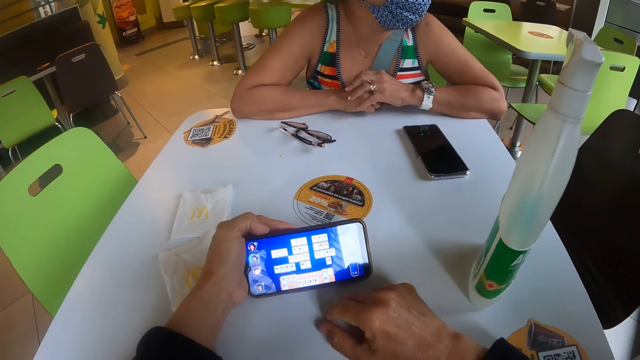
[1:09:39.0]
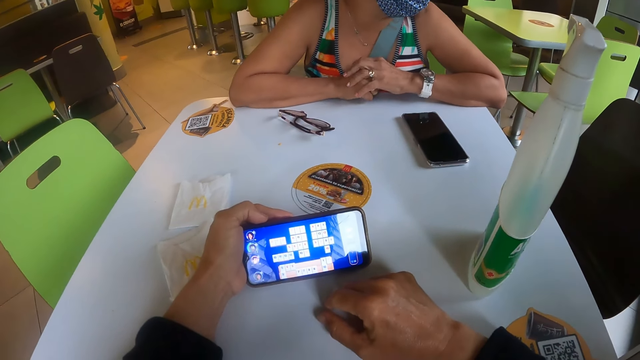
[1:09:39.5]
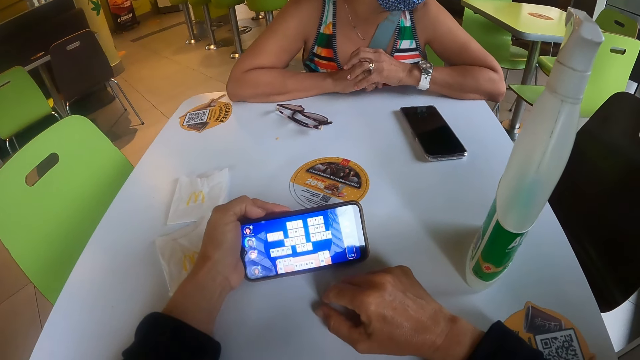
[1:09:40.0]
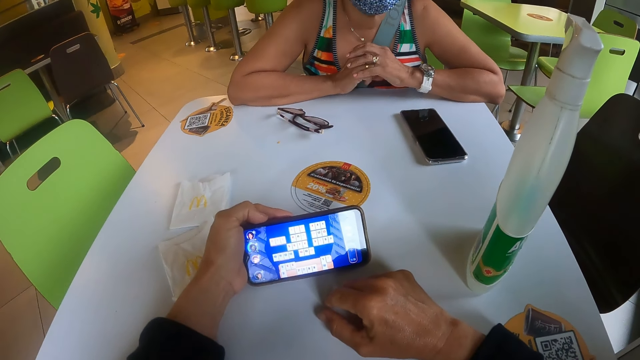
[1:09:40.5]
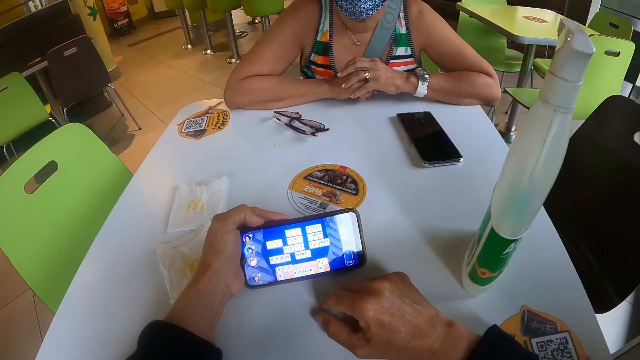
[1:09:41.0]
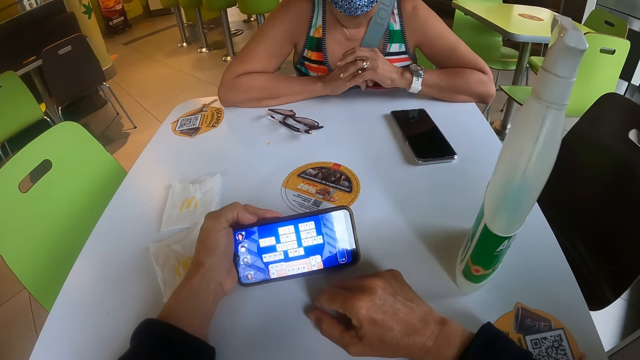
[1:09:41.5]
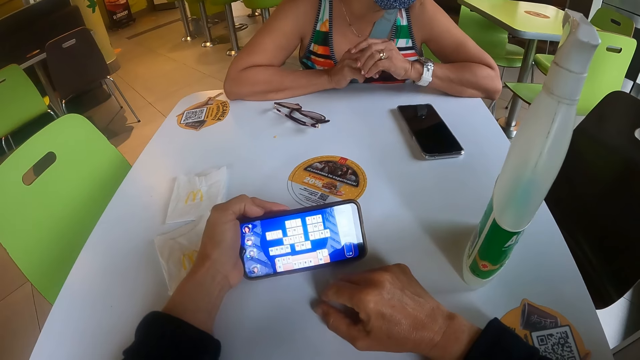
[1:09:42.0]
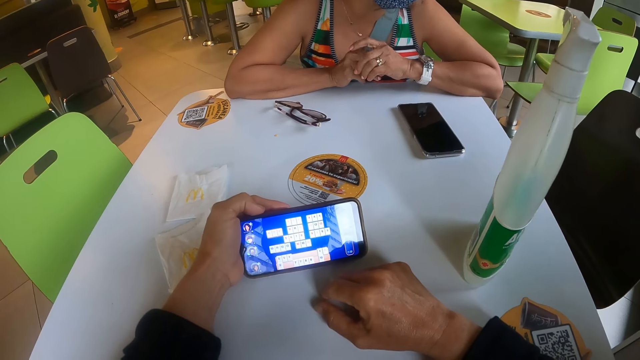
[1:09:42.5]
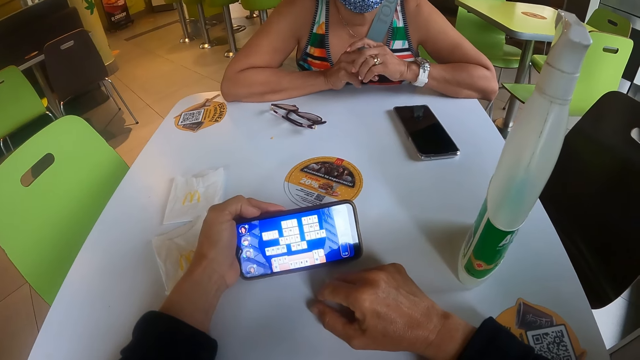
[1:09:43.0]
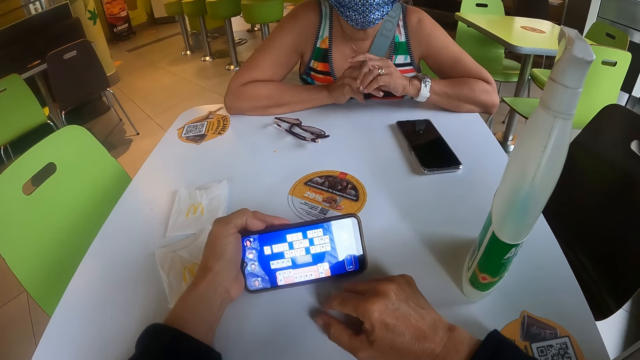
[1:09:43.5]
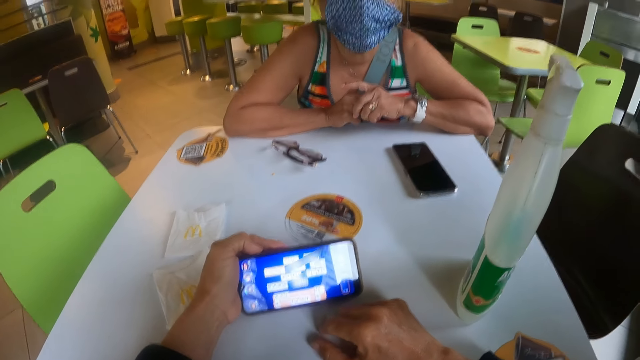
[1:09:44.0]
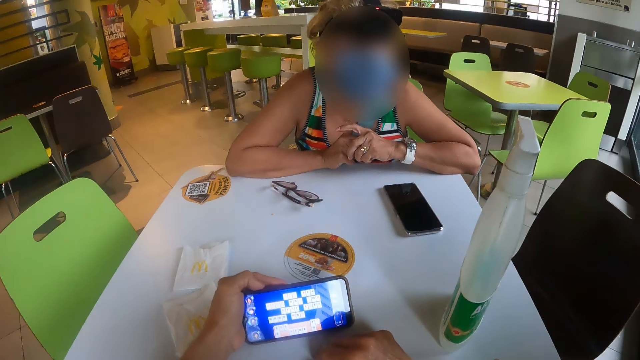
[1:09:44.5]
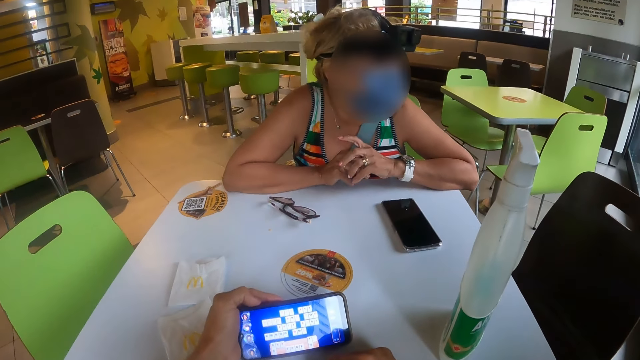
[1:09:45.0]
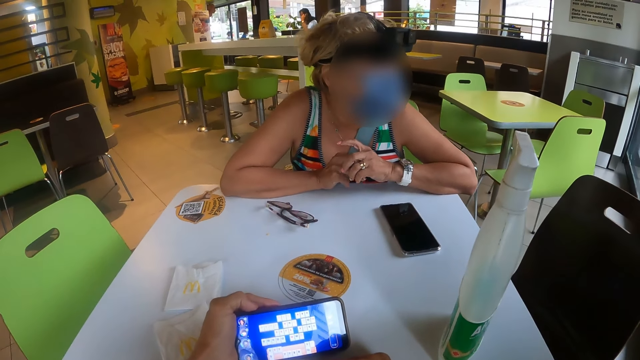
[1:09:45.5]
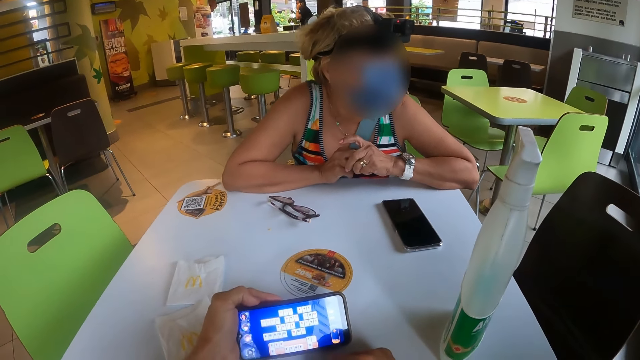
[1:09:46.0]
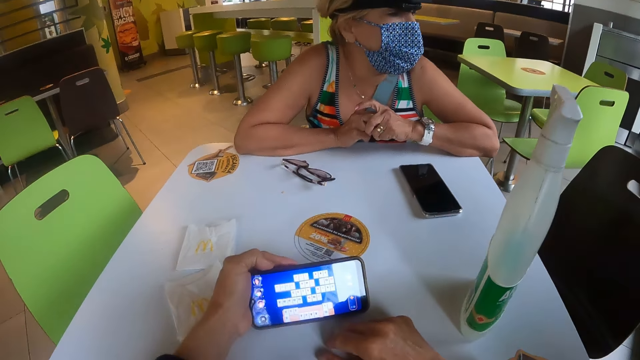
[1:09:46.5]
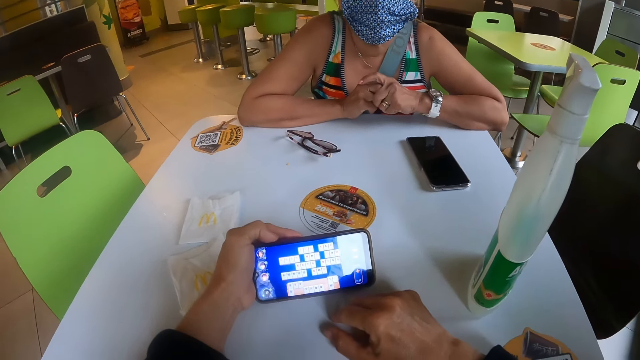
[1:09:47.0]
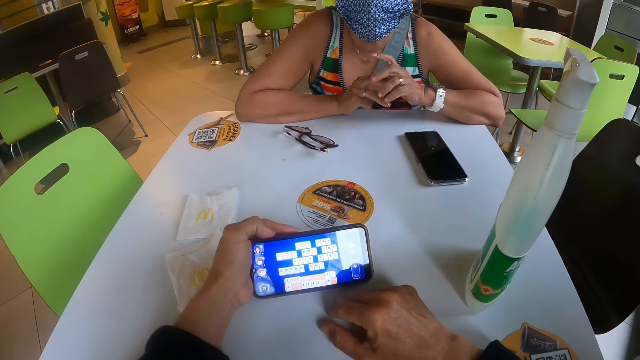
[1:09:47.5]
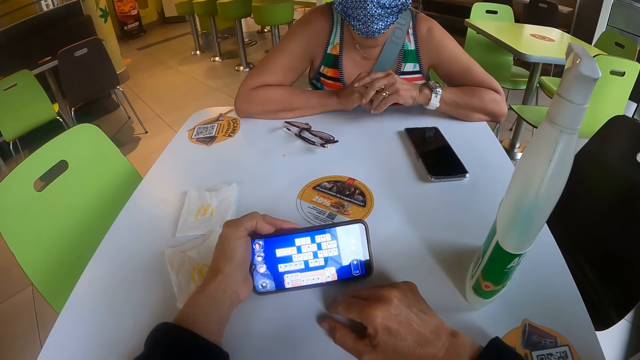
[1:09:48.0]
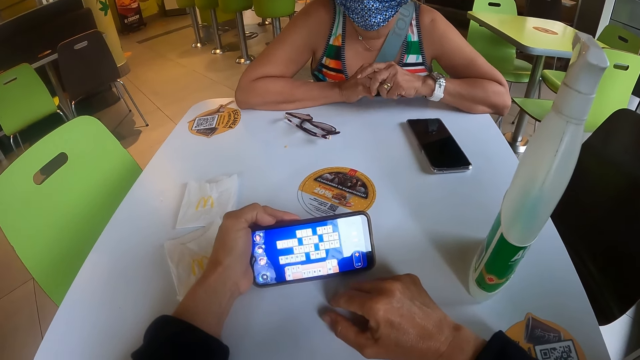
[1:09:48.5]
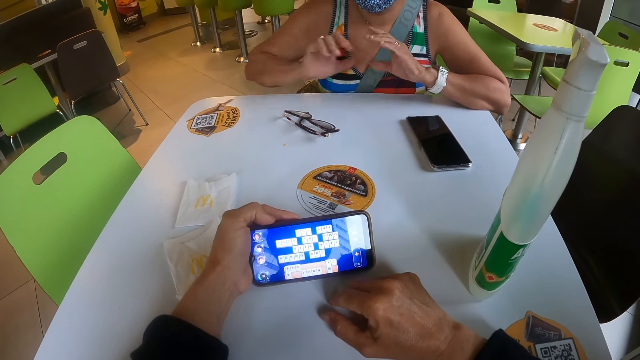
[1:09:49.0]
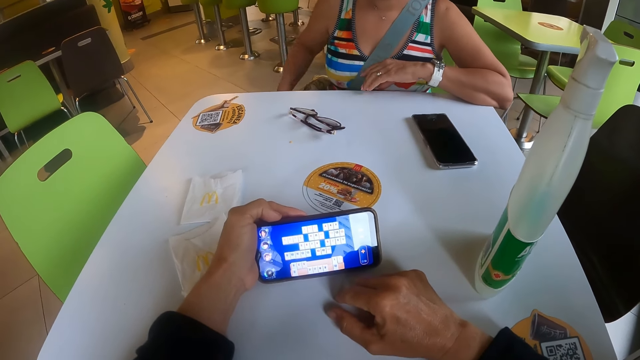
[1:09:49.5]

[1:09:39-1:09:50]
A person moves a hand. The camera wearer looks at the person. They look at the phone.

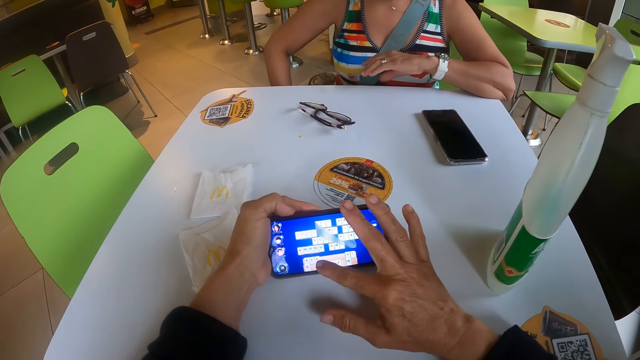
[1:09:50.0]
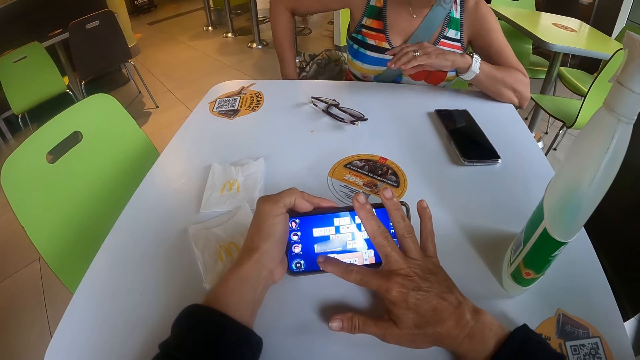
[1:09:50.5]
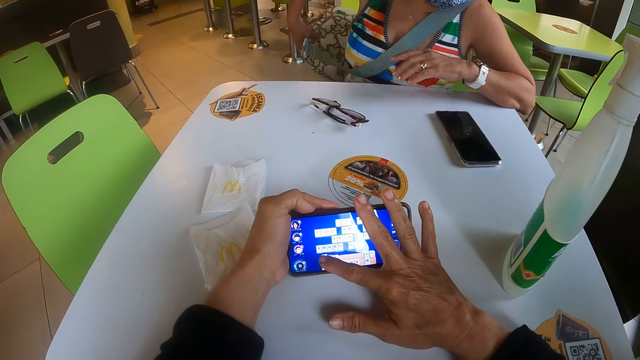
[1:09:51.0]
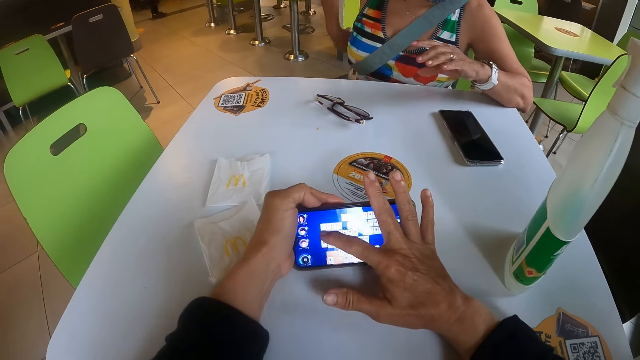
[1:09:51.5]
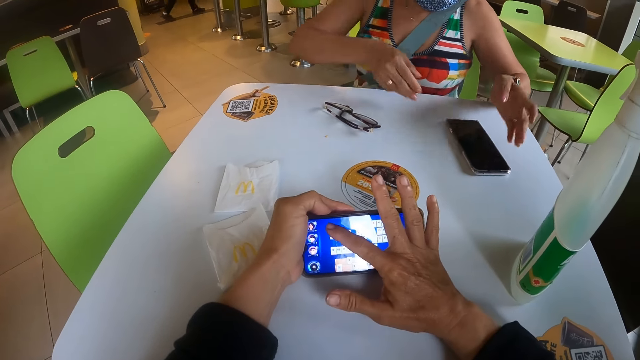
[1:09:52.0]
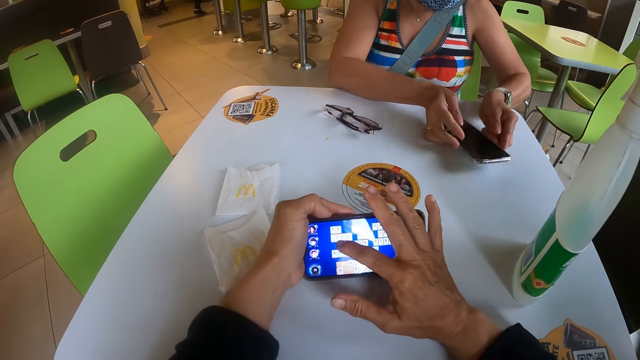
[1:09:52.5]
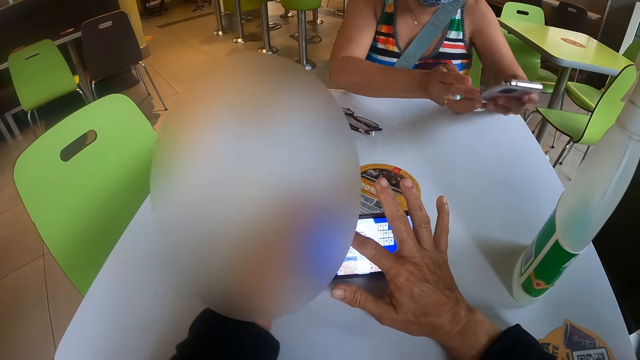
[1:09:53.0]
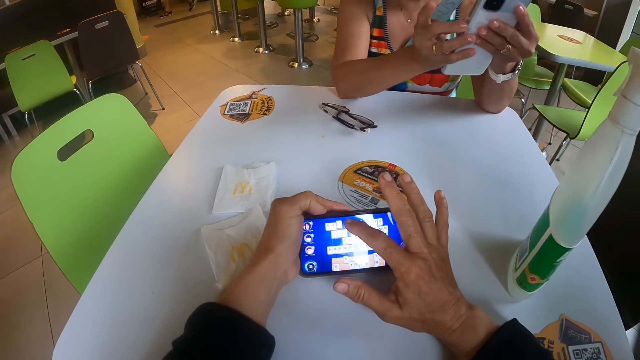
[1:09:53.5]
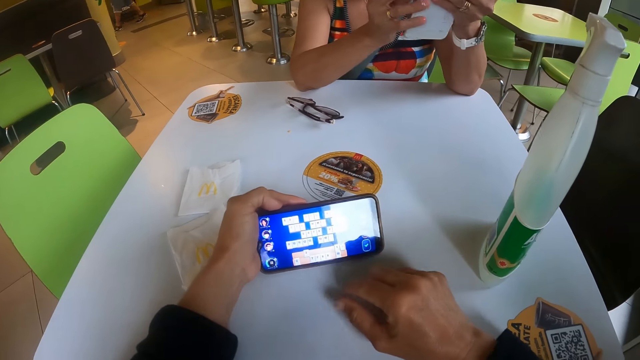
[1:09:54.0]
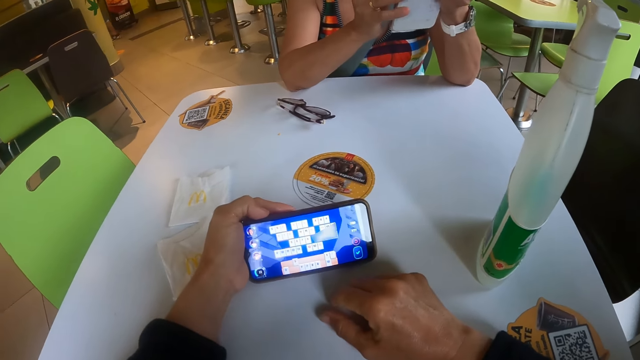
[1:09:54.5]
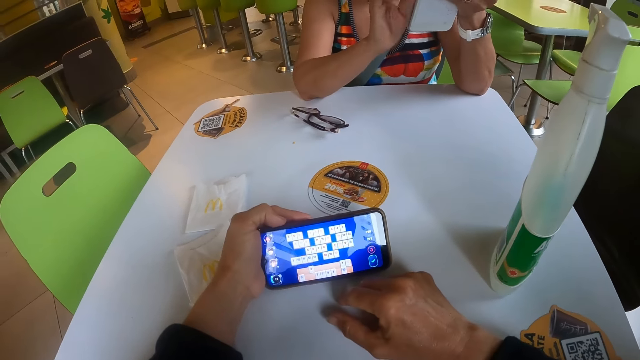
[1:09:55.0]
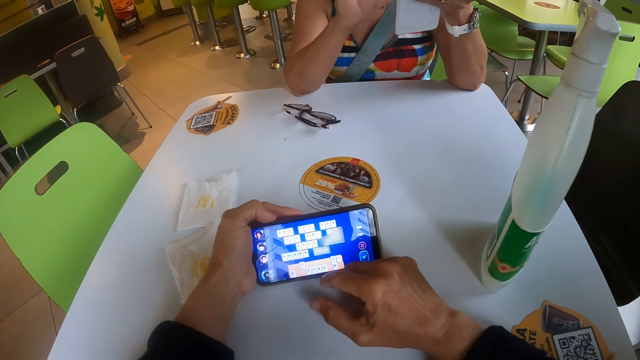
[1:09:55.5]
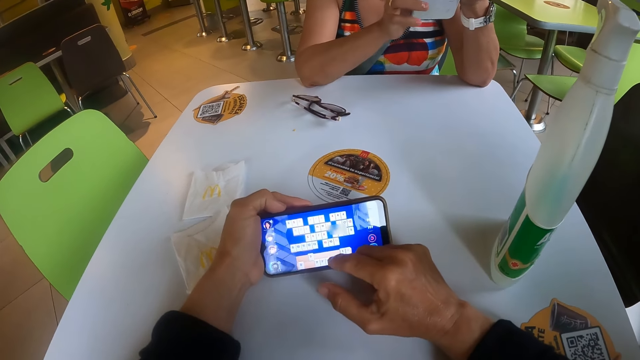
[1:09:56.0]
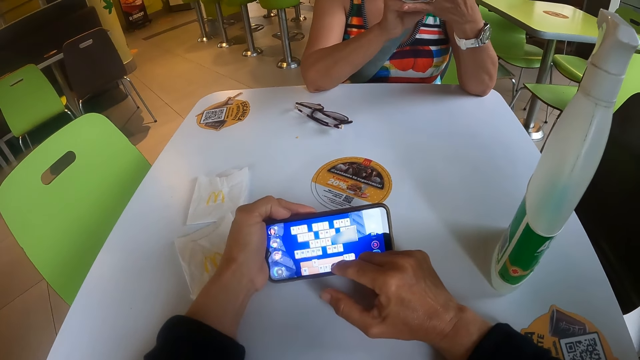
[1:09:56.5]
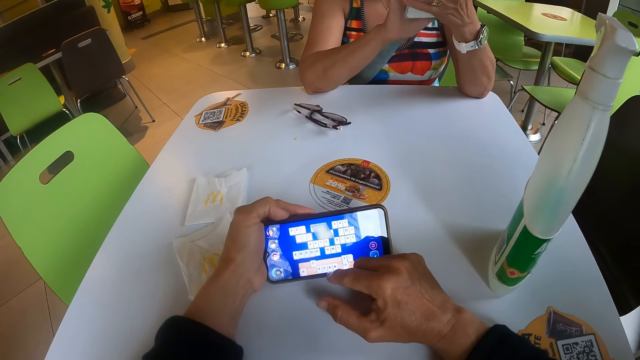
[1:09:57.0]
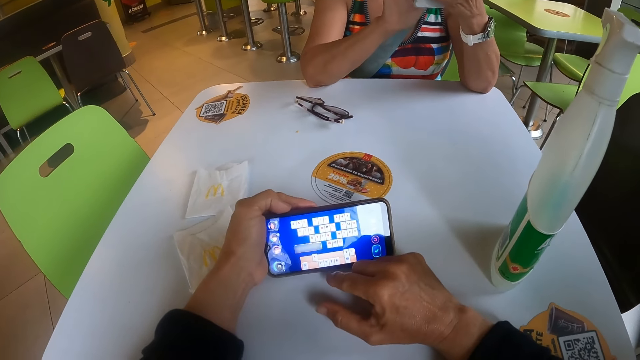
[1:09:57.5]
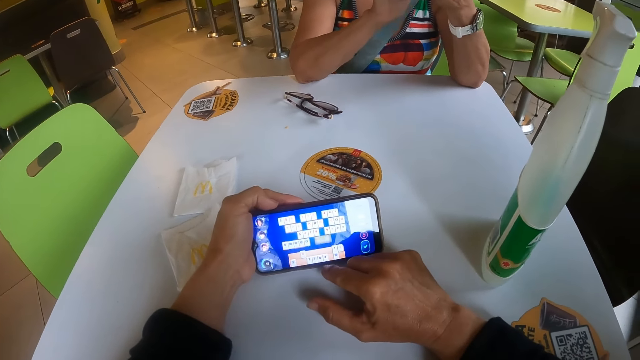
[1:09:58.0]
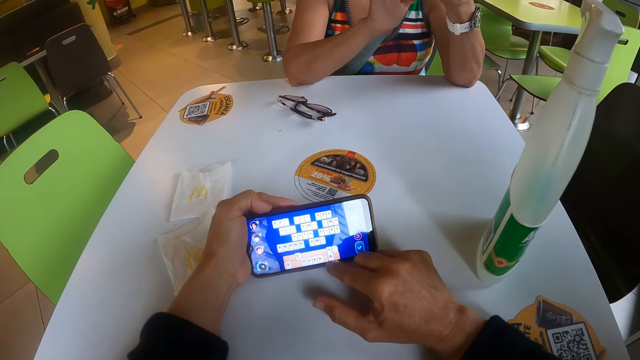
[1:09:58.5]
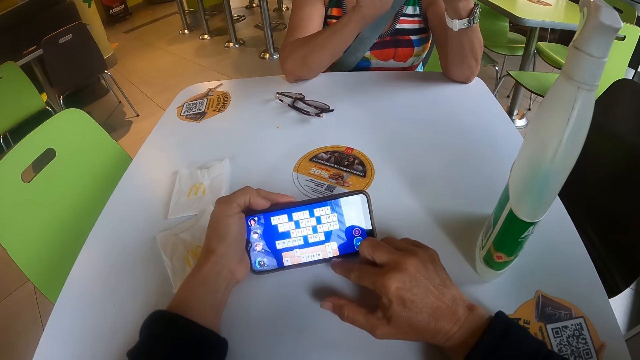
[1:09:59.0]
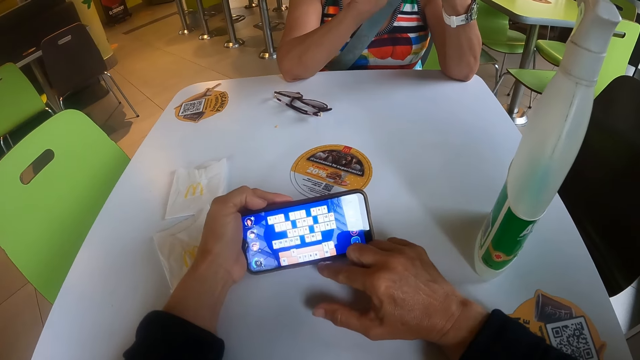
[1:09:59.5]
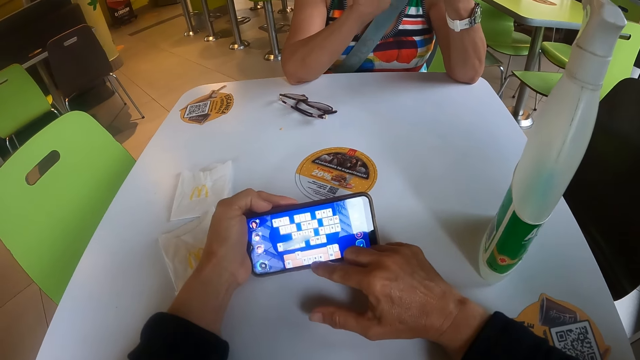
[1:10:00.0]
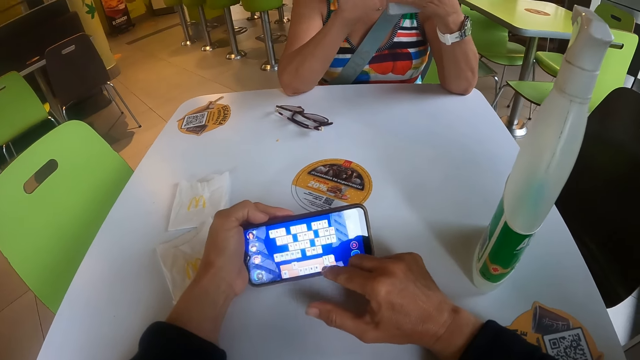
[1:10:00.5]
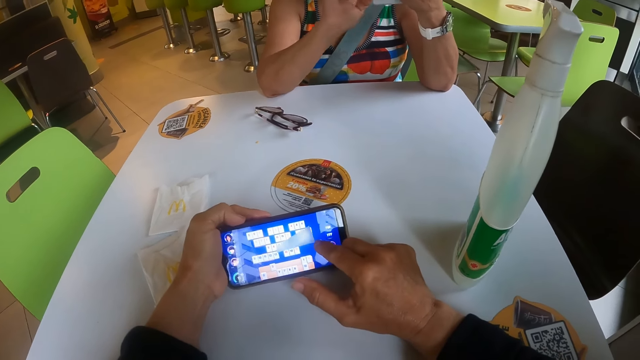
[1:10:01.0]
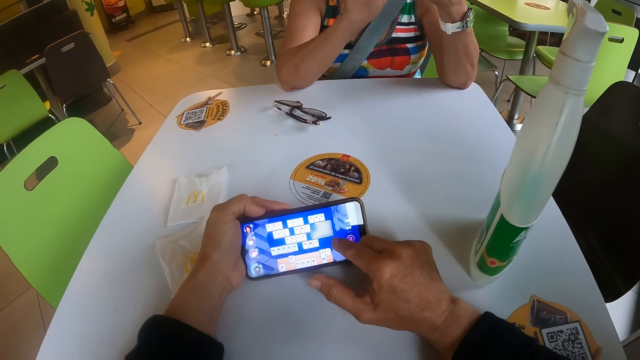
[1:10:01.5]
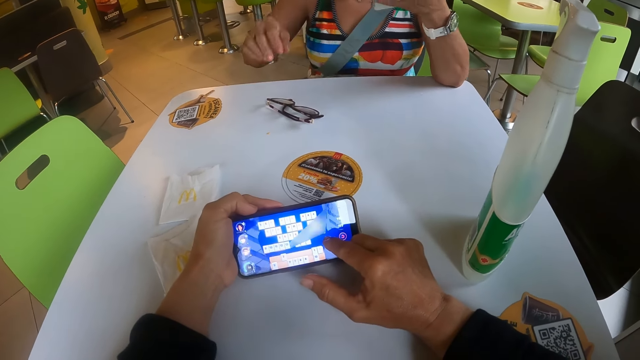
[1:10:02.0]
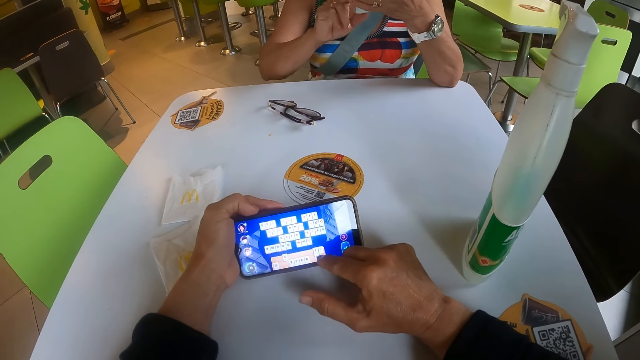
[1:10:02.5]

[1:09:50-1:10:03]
A person lowers a hand. The camera wearer operates the phone. The person moves a bag and picks a phone from the table. The camera wearer moves their hand from the phone. They look at the phone. The person operates the phone. The camera wearer moves their hand.
